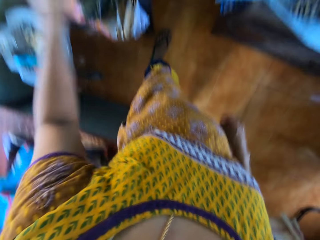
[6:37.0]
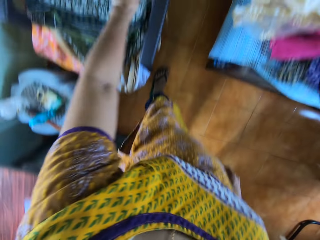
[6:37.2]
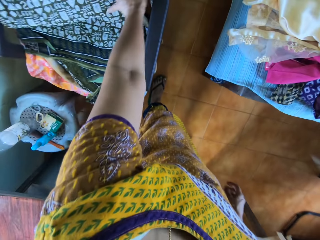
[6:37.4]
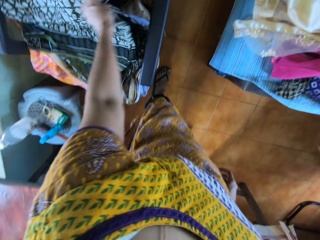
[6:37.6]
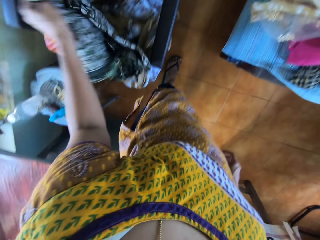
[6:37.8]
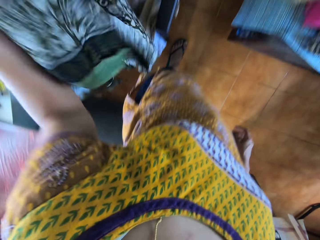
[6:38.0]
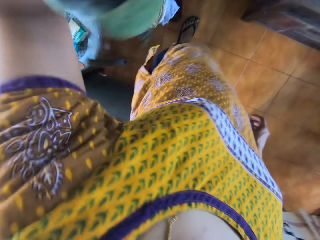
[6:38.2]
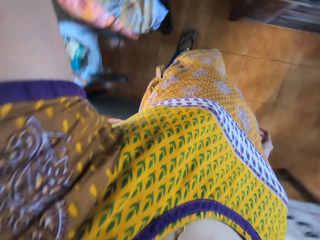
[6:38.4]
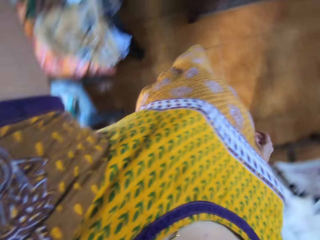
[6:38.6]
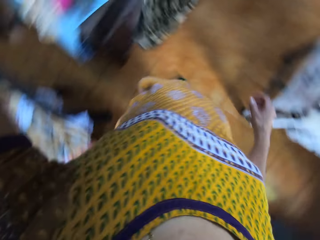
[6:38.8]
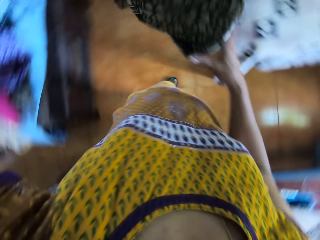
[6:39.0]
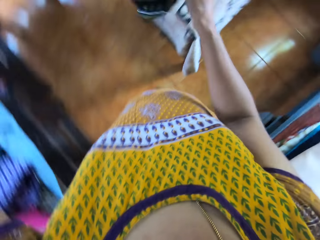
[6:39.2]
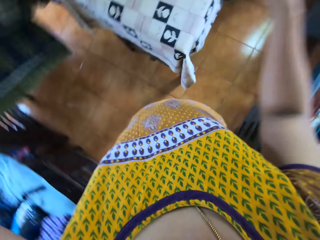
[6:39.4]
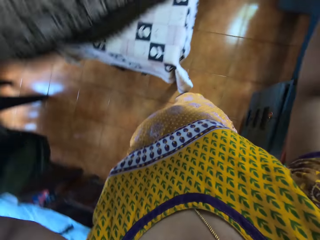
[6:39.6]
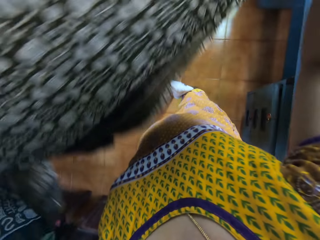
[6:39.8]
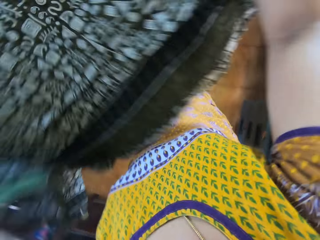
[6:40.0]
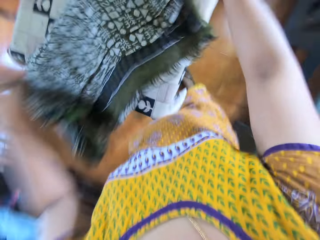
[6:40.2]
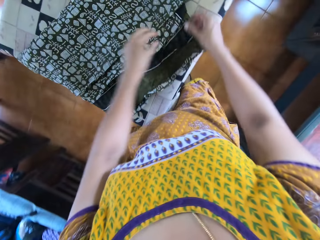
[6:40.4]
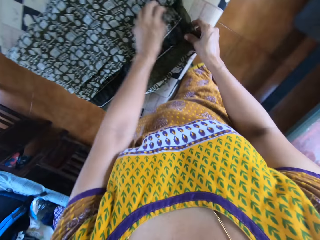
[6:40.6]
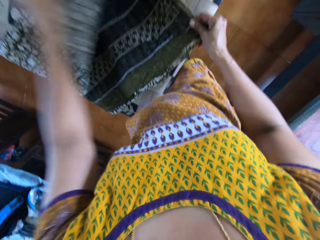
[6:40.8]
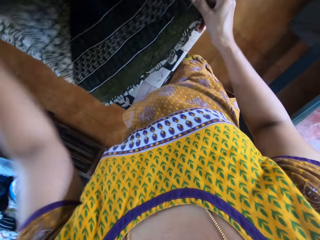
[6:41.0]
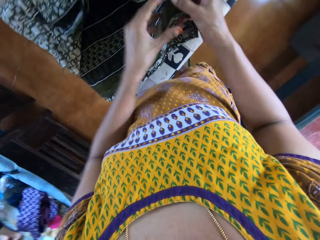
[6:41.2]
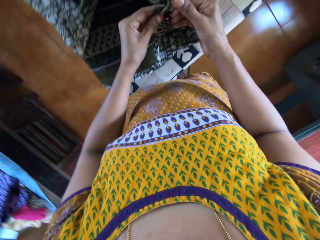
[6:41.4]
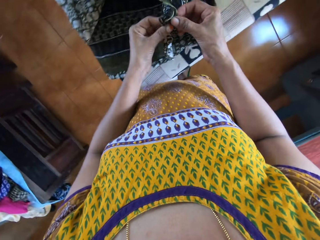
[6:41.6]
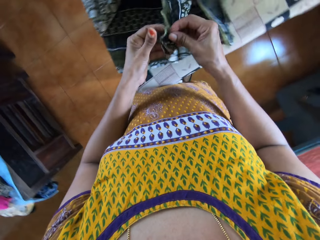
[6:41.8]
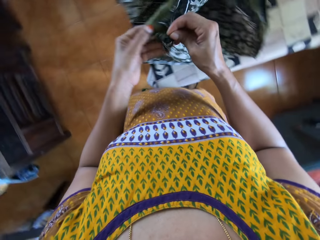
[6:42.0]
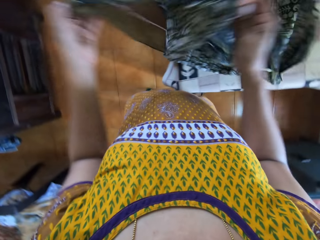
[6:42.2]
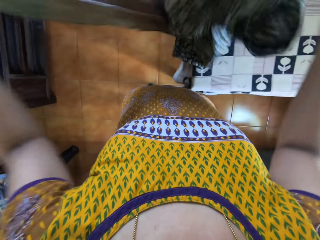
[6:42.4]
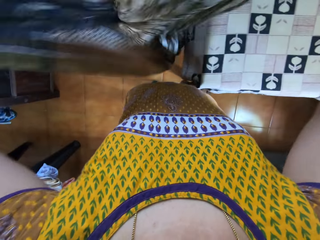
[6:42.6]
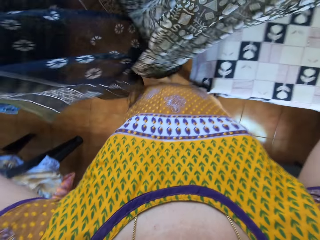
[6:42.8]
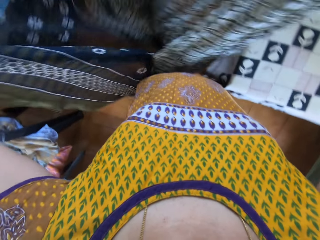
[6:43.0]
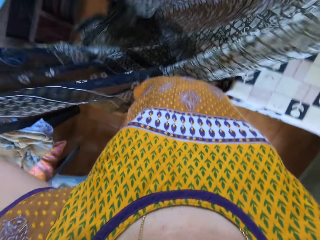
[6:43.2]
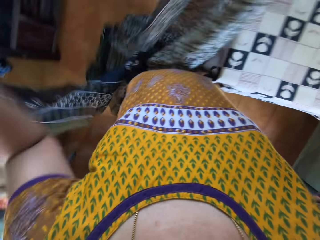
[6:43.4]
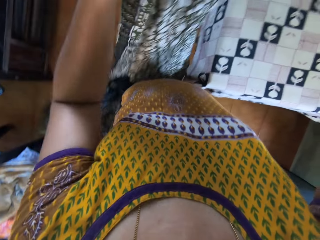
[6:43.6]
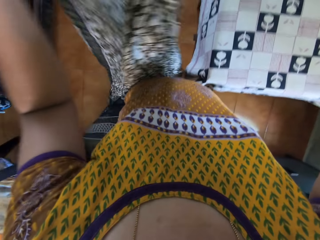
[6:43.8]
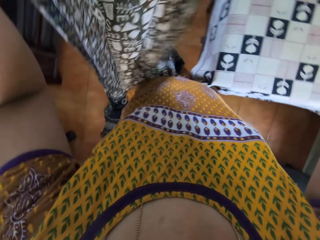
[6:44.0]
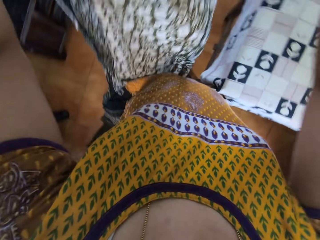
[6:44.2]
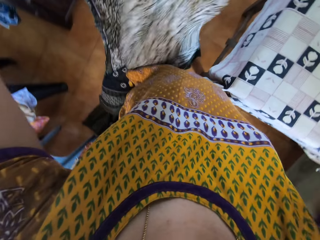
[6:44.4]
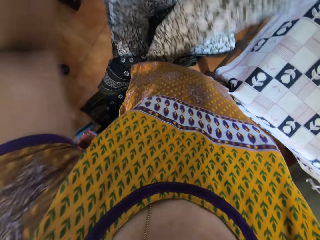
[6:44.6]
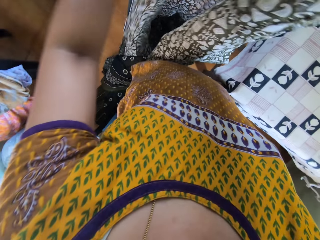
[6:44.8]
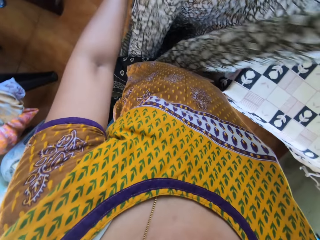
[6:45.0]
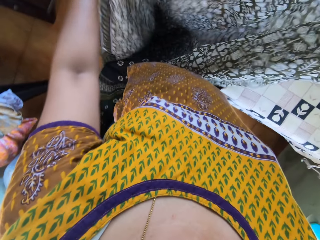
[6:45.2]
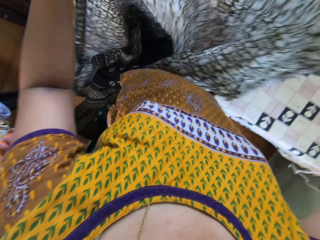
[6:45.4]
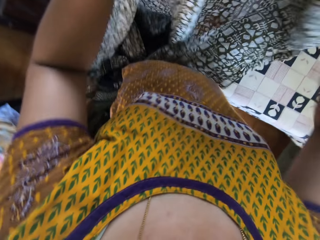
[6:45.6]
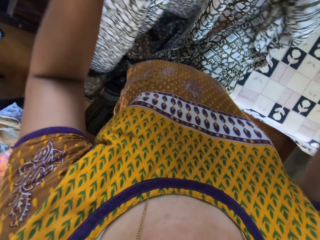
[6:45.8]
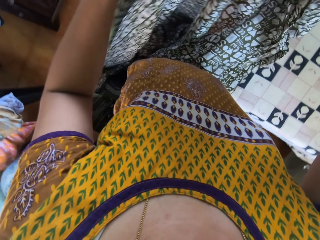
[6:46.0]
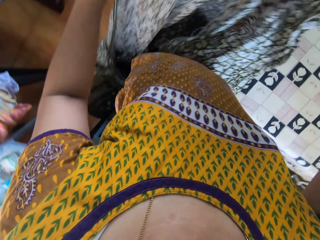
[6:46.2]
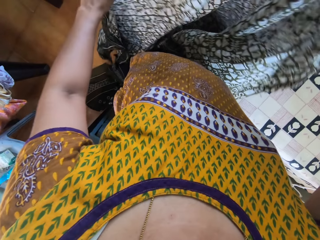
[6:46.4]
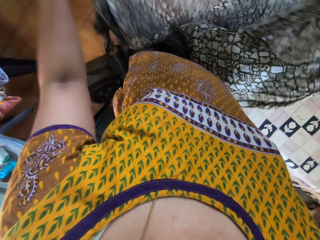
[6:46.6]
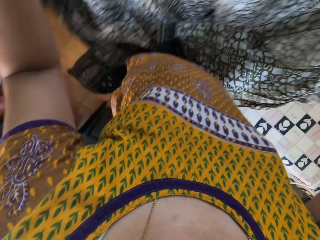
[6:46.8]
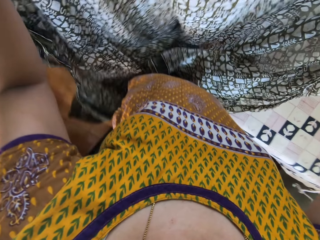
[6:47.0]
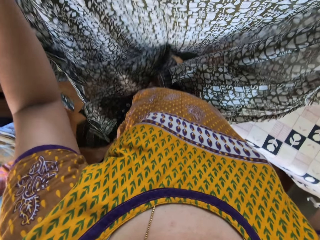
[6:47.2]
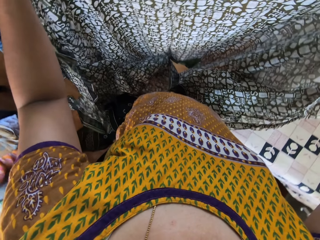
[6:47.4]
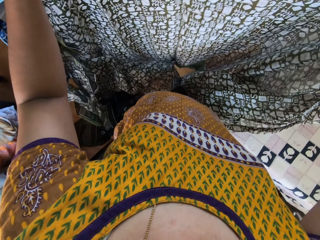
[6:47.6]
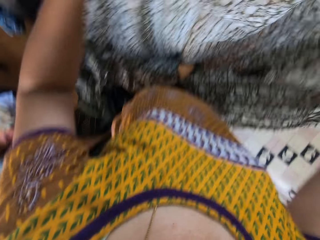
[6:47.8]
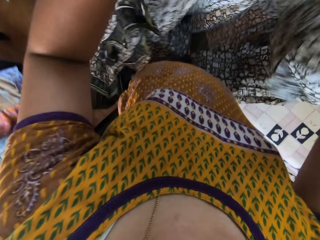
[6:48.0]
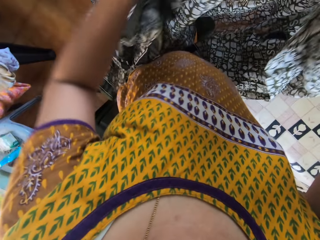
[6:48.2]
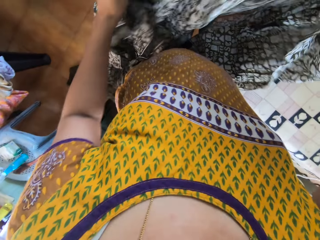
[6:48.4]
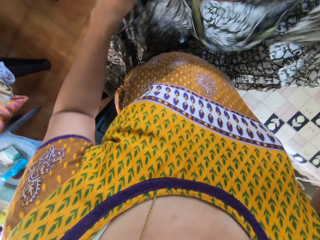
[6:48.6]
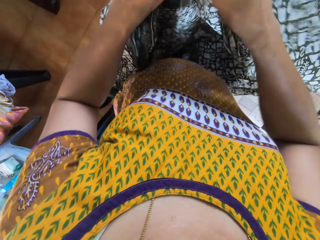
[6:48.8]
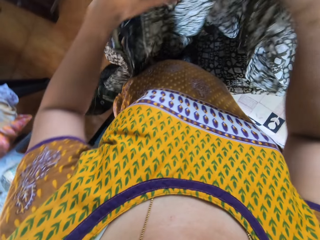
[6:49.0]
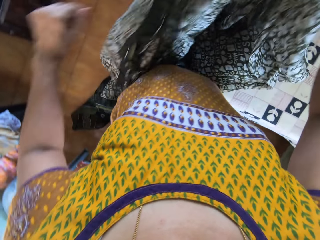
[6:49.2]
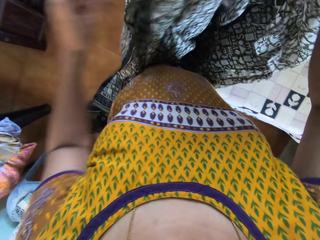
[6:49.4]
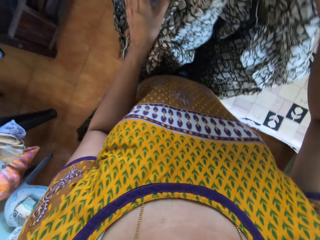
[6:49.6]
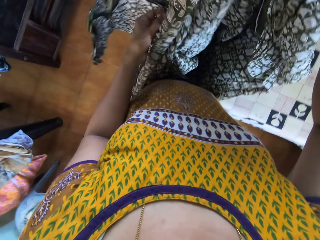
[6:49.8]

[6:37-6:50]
The camera wearer picks up a clothing material on a table with her left hand. She pulls the fabric with her left hand. She holds the clothing material in her hands. She drops the clothing material on the table with her hands. She unfolds the clothing material on the table with her hands. She picks up the clothing material on the table with her hands. She sorts the clothing material in her hands.

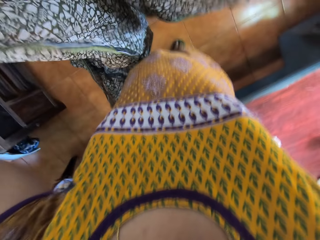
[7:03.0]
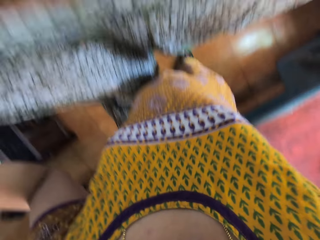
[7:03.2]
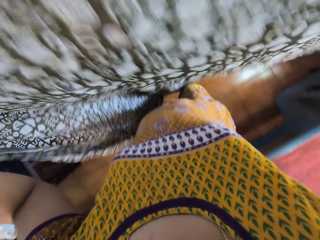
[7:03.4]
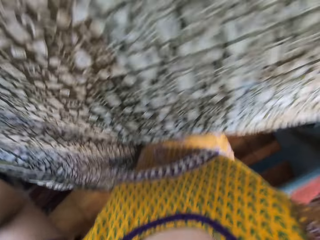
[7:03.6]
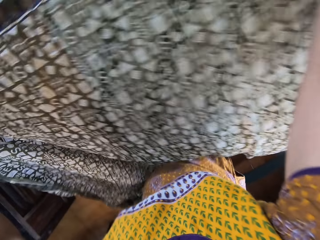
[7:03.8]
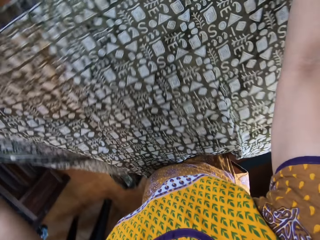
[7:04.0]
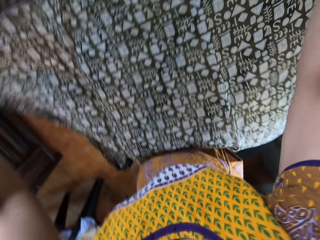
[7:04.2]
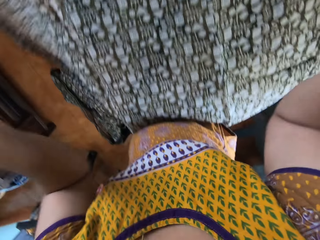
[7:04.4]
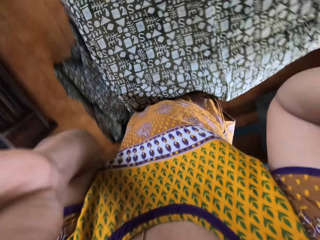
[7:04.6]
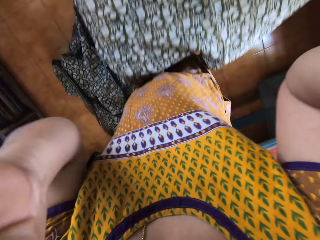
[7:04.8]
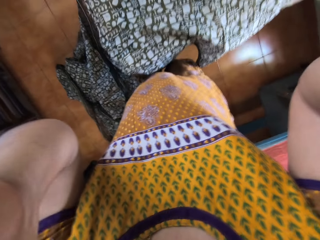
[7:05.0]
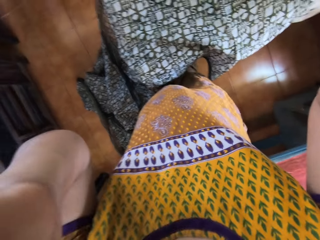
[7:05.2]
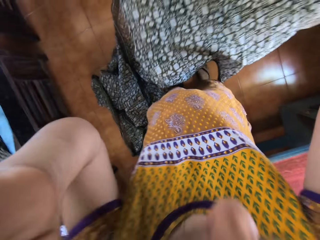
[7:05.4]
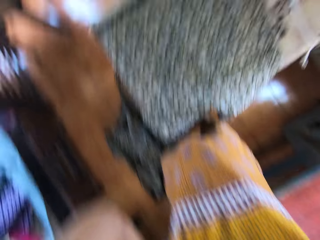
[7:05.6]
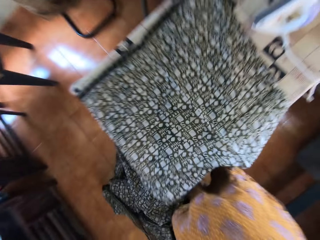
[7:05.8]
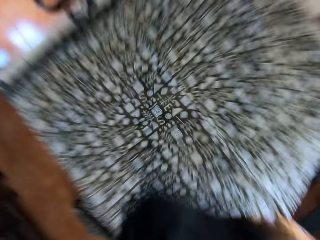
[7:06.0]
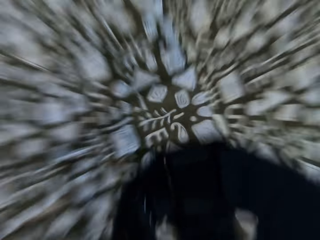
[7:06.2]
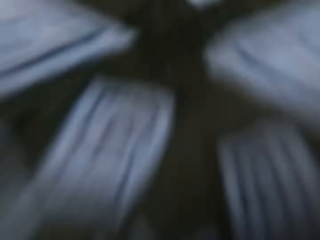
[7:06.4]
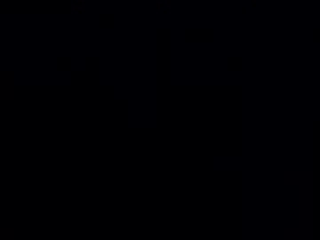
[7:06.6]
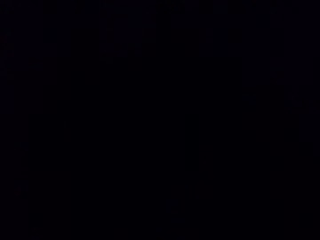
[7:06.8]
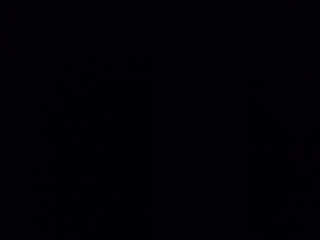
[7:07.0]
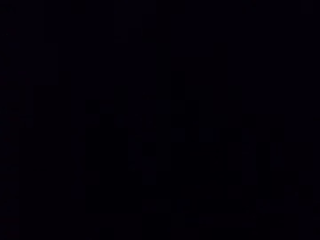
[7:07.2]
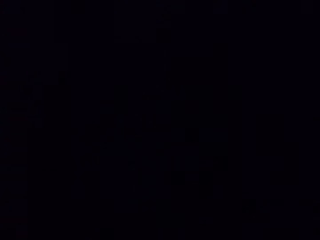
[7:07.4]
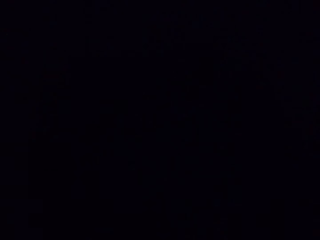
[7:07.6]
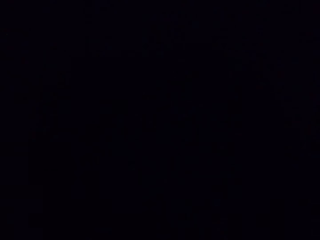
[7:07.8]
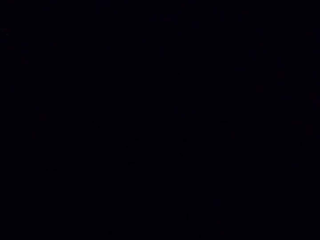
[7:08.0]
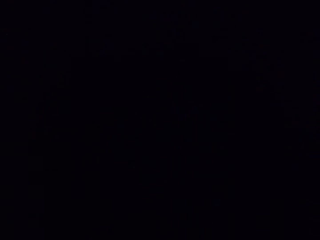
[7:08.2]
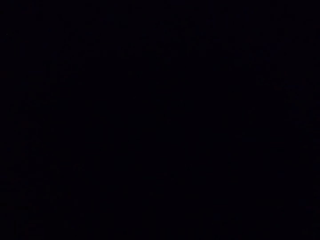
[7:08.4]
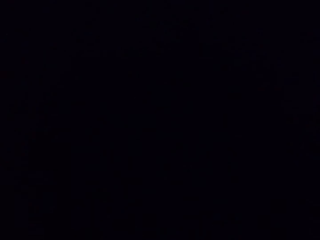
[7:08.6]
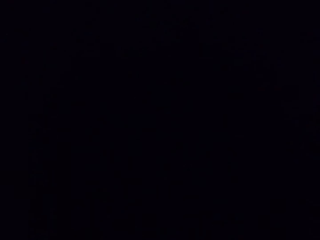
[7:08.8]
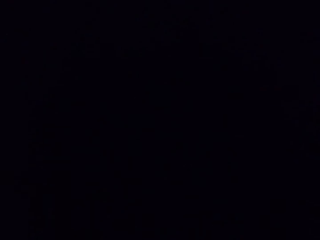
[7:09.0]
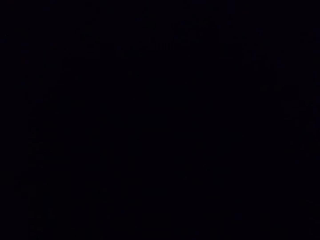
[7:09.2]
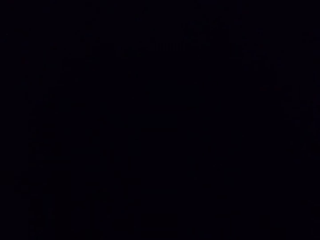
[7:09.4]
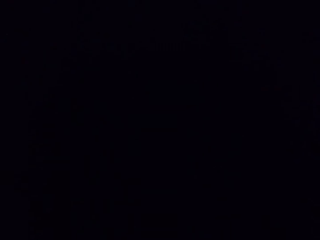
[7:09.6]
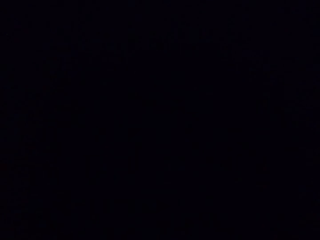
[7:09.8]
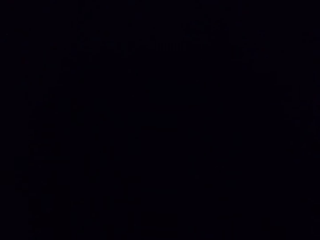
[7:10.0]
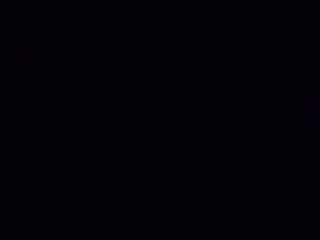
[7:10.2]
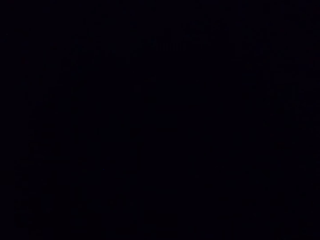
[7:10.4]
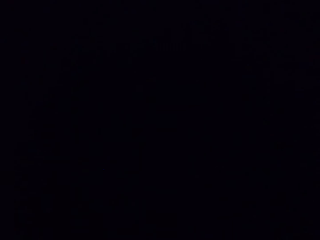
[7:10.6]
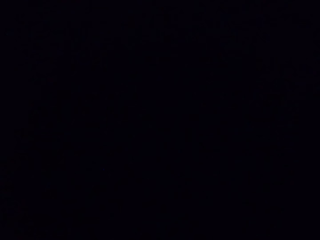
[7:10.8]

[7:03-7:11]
The camera wearer spreads the clothing material on the table with her hands. She touches her face with her hands. She adjusts the camera with both hands.
